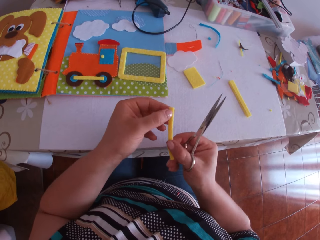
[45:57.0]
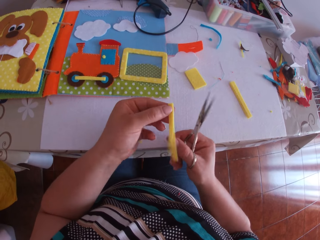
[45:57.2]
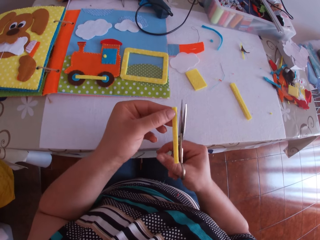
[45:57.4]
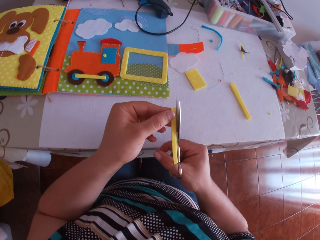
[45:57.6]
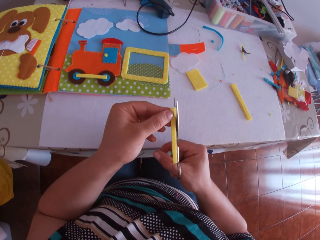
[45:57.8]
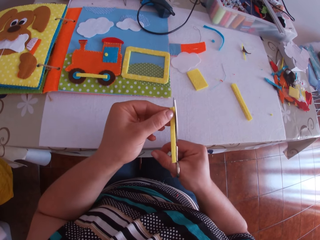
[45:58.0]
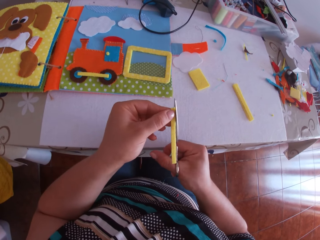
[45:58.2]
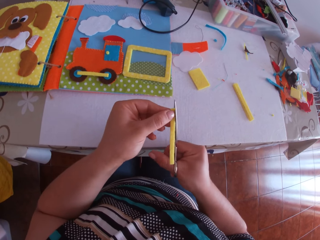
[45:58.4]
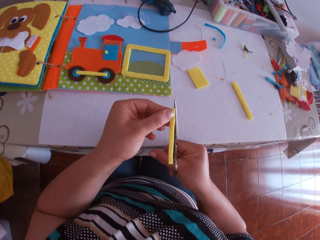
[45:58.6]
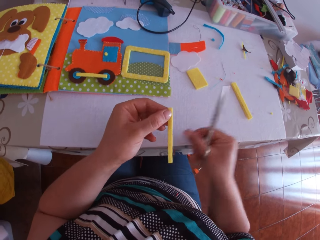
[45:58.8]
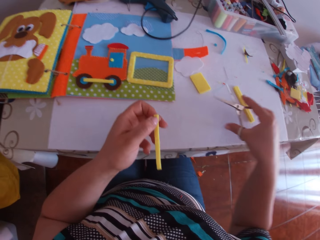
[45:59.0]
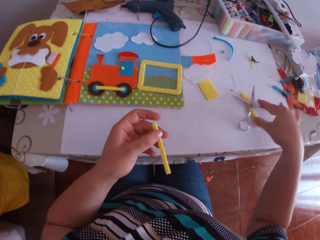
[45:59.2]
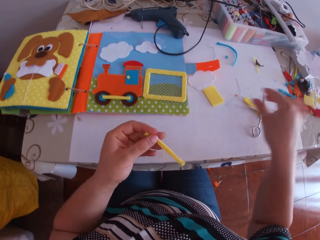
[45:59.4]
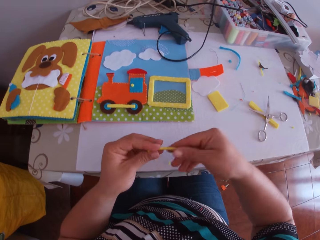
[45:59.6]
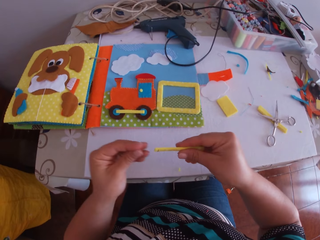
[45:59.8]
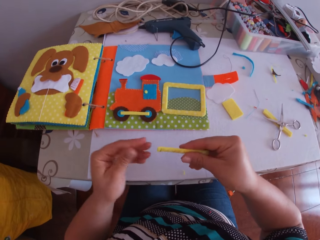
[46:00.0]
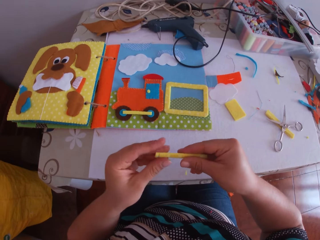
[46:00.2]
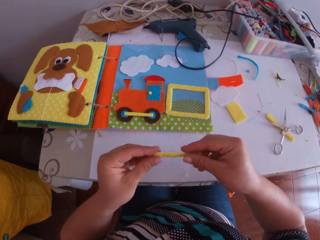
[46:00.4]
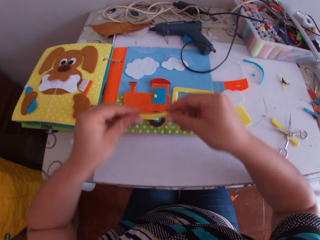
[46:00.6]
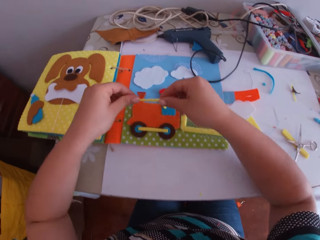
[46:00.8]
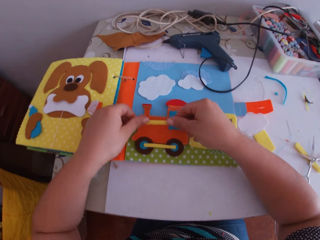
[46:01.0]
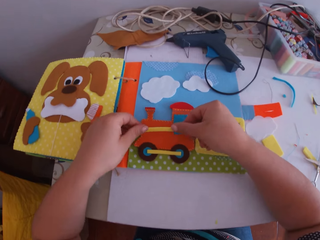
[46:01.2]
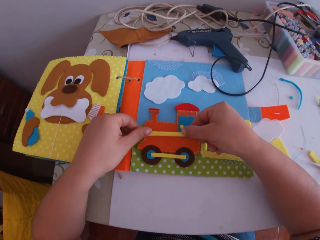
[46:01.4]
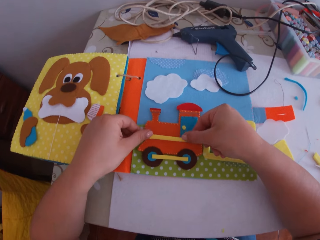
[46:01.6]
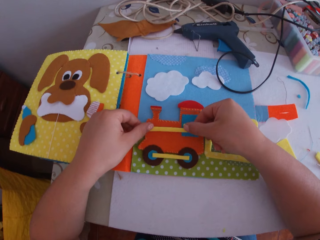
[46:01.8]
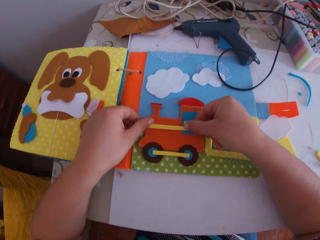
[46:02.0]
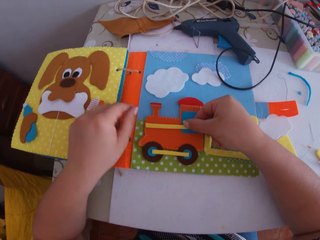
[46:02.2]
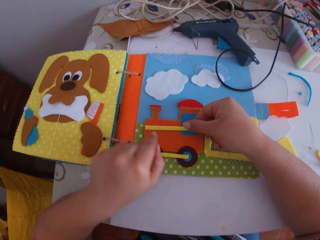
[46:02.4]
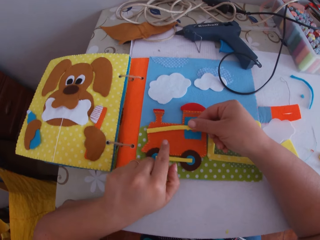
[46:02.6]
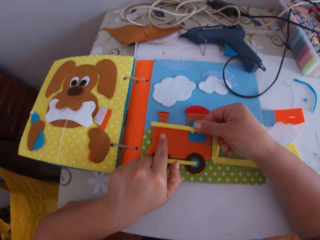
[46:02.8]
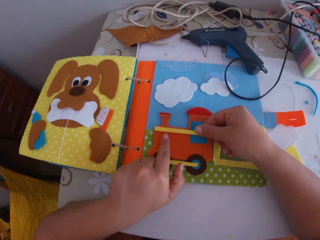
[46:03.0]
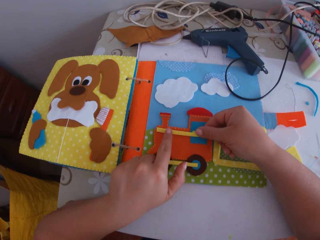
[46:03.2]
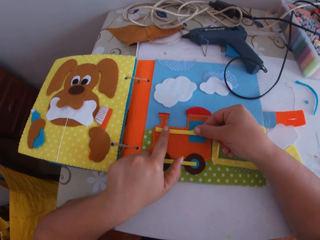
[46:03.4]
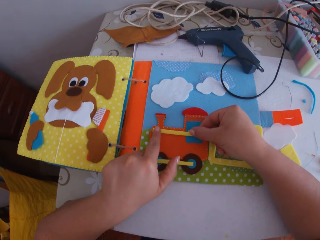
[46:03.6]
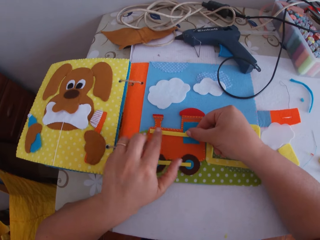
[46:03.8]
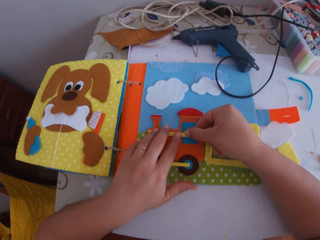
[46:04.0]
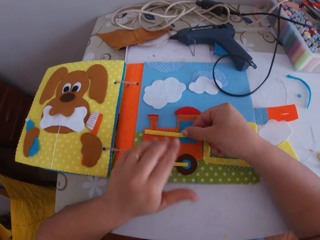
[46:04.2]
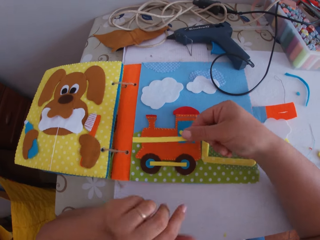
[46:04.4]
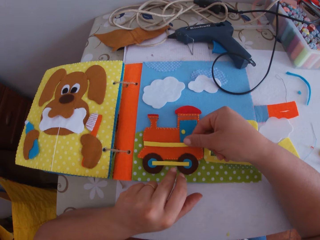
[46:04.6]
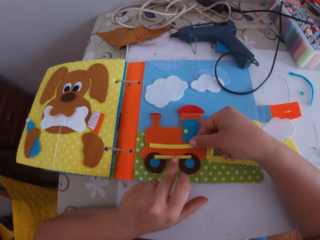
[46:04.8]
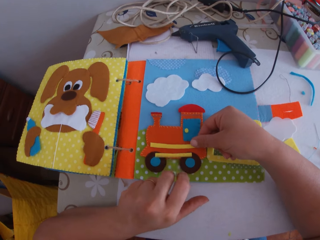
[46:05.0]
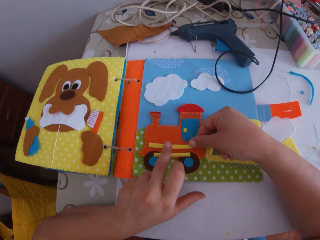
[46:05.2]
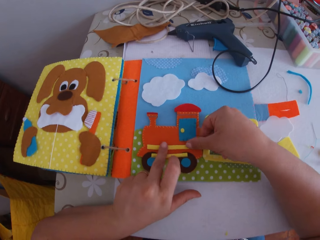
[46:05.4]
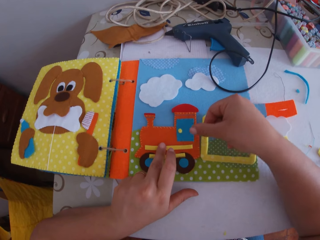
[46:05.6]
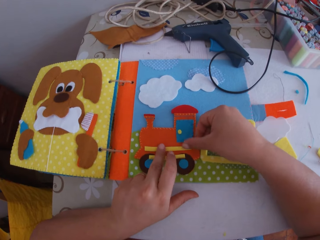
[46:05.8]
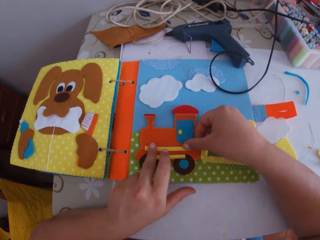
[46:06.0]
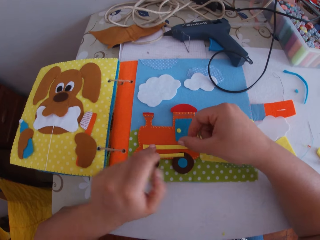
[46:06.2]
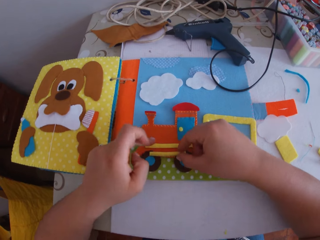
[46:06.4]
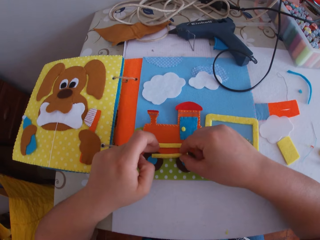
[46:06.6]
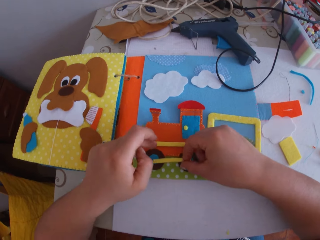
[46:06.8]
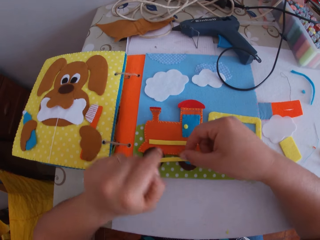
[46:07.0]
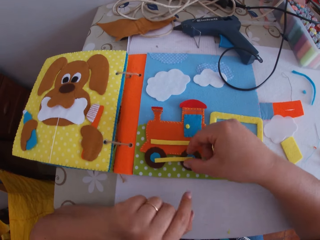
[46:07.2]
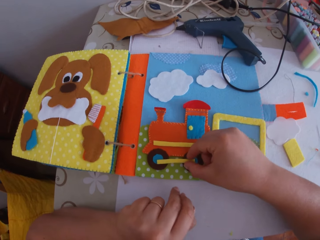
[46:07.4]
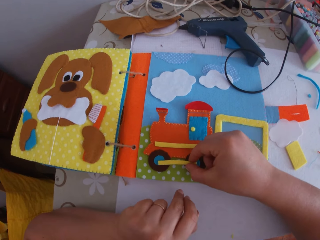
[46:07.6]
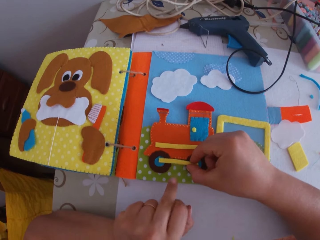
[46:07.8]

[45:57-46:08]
The camera wearer holds the craft cloth. He cuts the craft cloth with a pair of scissors. He places the scissors on the table with his right hand. He holds the trimmed yellow fabric with both hands. He places the yellow fabric on the crafted fabric on the crafts book with his right hand. He lifts the yellow fabric from the crafted fabric with his right hand. He places the yellow fabric on the crafted fabric on the crafts book with both hands. He lifts the yellow fabric from the crafted fabric with his right hand. He places the yellow fabric on the crafted fabric on the crafts book with his right hand. He adjusts the yellow fabric on the crafted fabric with his left finger.

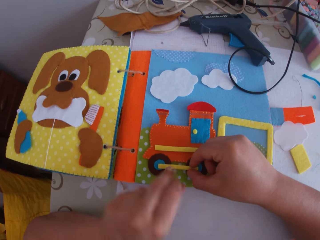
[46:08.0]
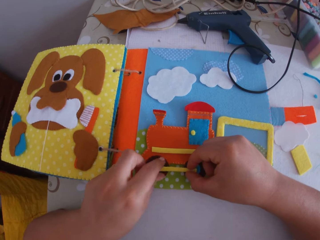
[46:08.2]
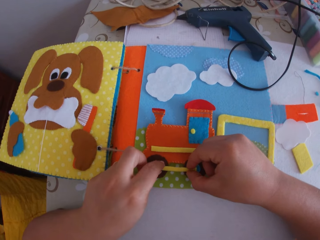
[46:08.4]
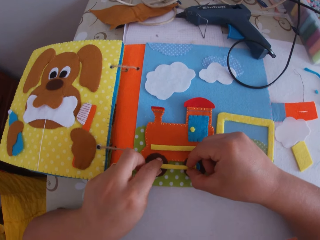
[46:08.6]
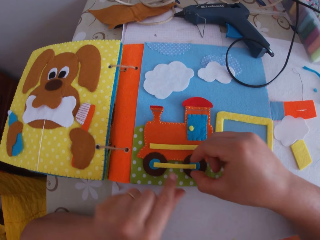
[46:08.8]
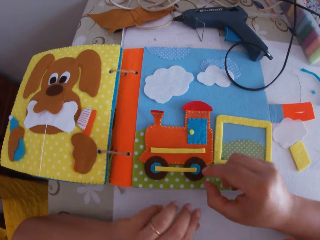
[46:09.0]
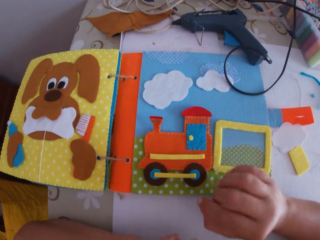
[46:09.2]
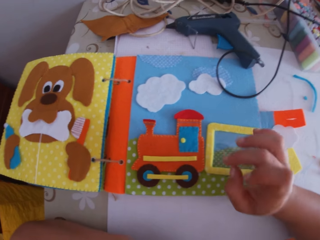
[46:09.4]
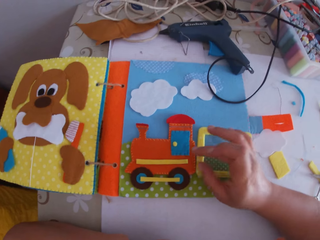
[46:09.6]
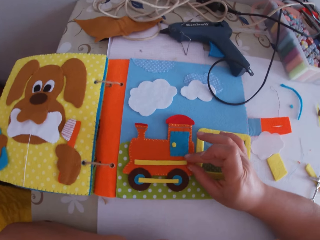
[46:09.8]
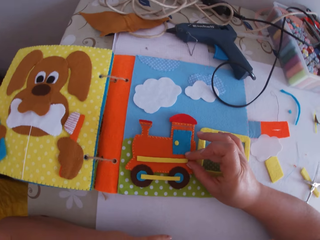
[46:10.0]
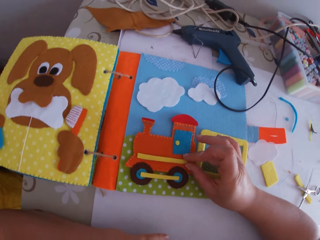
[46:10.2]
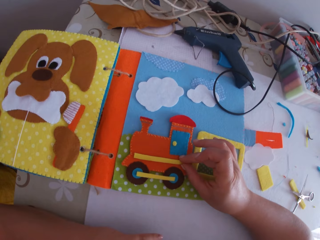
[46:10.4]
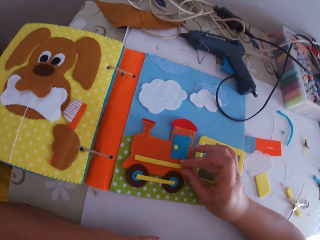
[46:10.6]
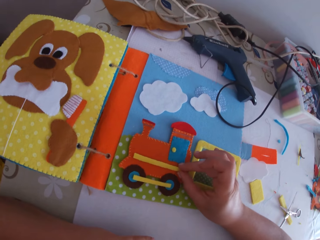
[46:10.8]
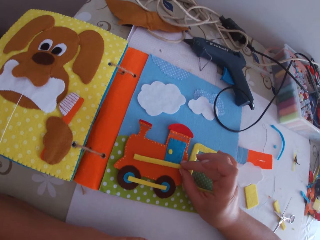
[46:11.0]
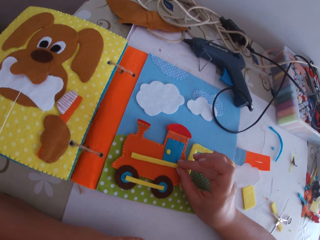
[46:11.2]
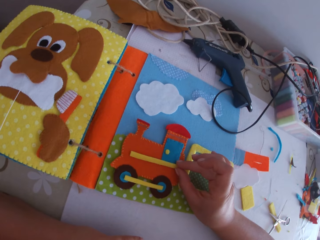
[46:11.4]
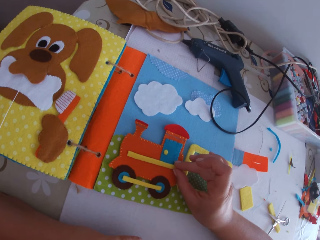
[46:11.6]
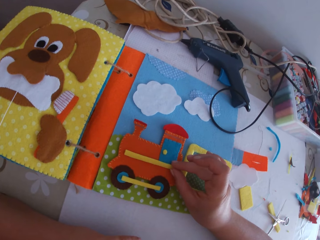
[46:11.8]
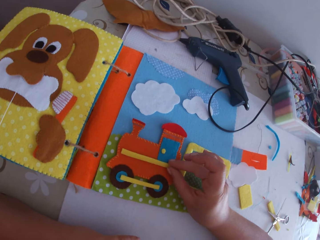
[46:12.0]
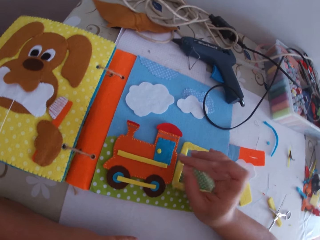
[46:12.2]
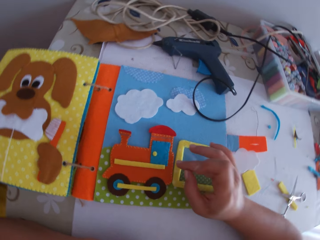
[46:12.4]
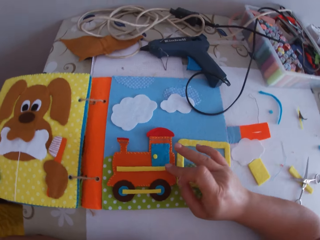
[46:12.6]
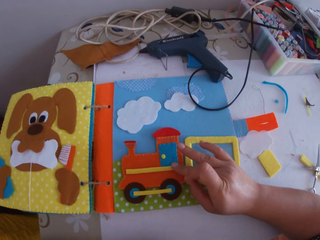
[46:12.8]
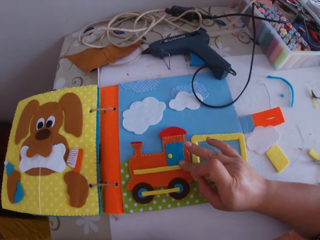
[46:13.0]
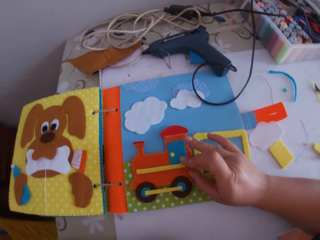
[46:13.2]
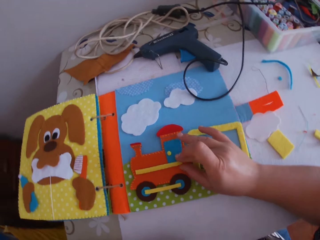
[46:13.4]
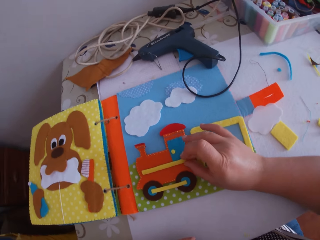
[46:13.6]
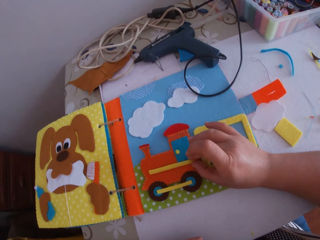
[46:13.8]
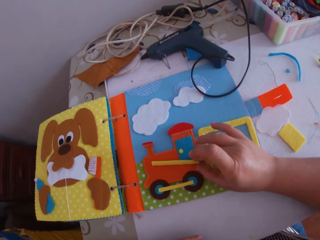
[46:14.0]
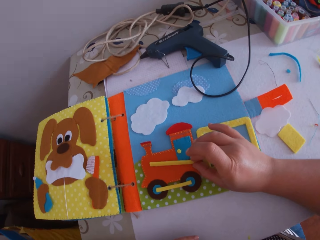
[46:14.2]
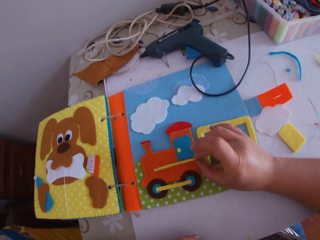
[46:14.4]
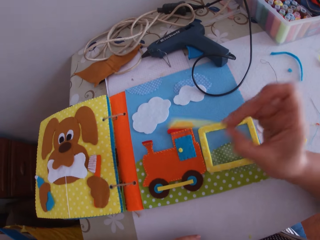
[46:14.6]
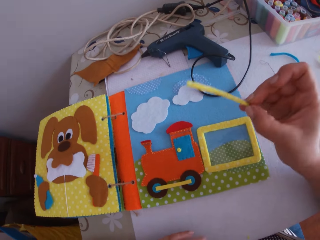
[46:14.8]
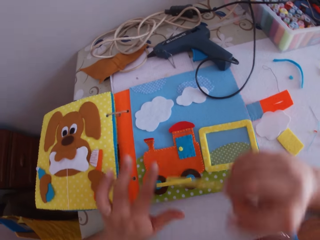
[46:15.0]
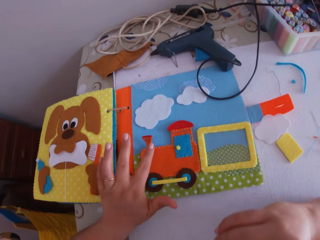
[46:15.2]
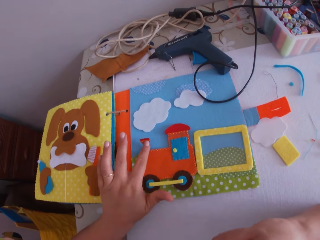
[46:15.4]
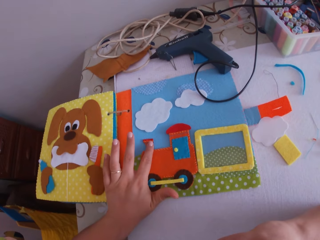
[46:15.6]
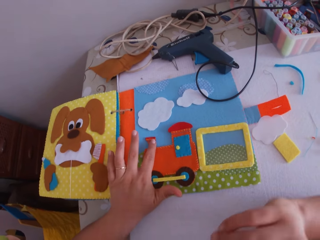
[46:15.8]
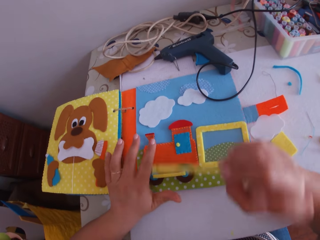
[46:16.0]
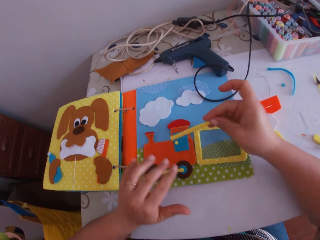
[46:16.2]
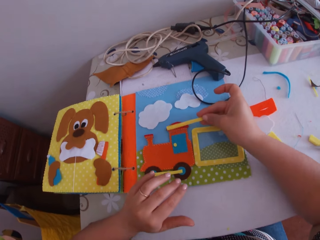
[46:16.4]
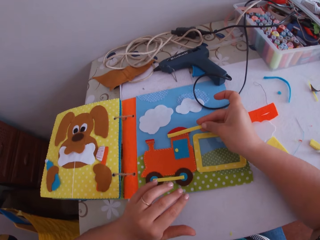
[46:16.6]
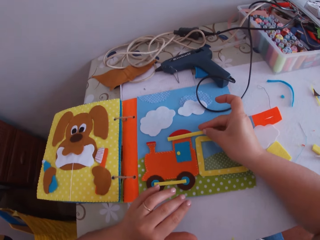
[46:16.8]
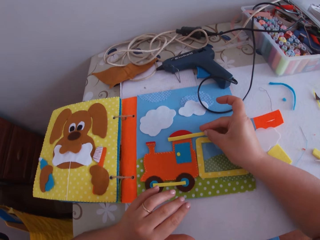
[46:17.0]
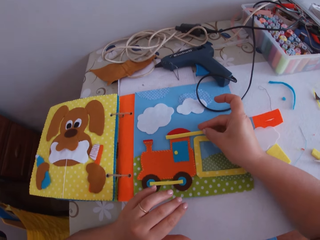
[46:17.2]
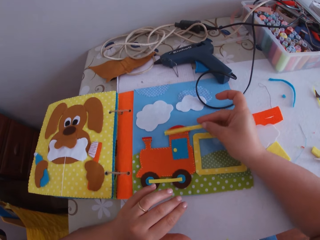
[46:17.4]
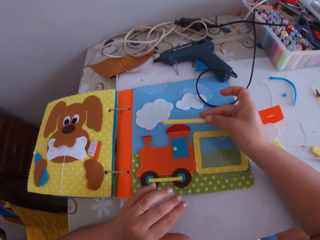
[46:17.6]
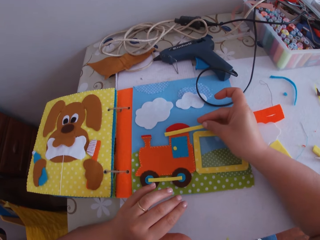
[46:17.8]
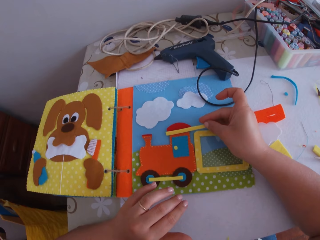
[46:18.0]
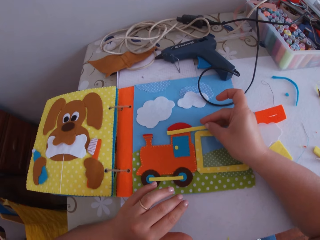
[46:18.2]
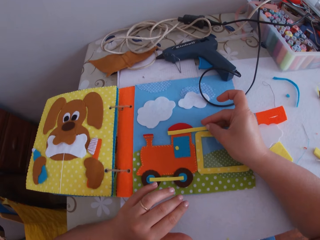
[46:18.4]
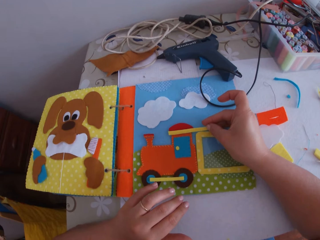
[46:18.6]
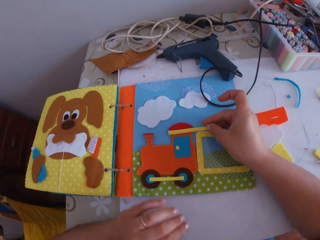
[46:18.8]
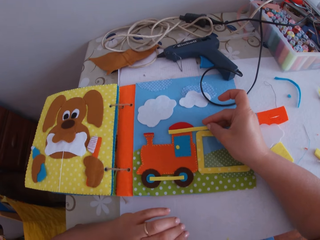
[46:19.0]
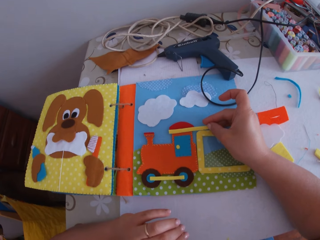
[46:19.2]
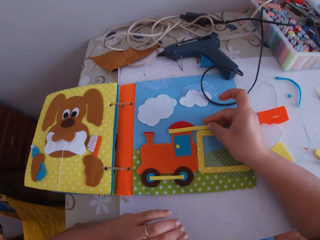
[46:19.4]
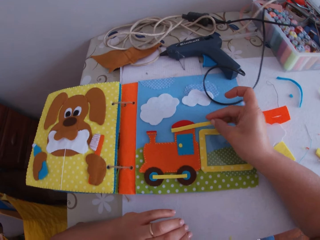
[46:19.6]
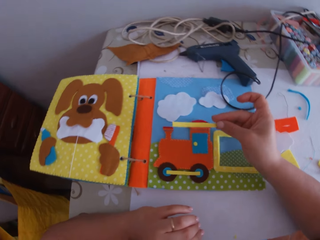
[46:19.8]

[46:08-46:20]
The camera wearer looks at the craft cloth on the book. He adjusts the yellow fabric on the crafted fabric with his right hand. He lifts the yellow fabric from the crafted fabric with his right hand. He fixes the toy craft on the book. He places the yellow fabric on the crafted fabric on the crafts book with his right hand.
